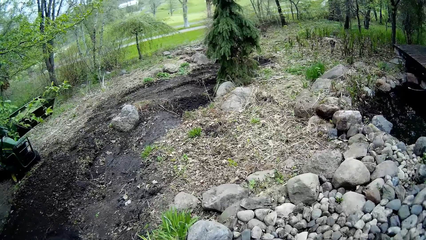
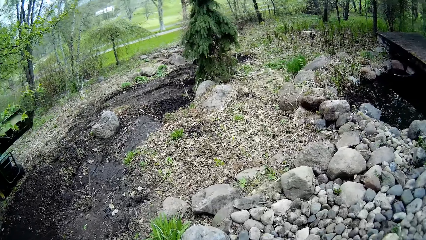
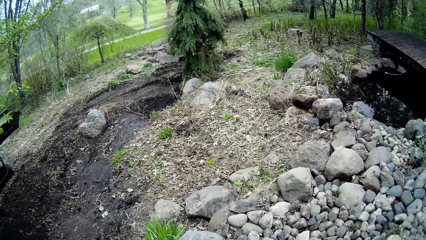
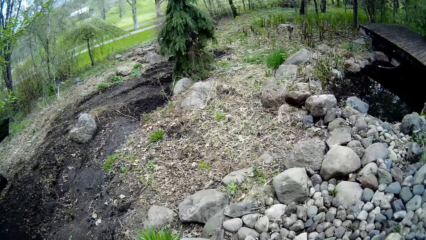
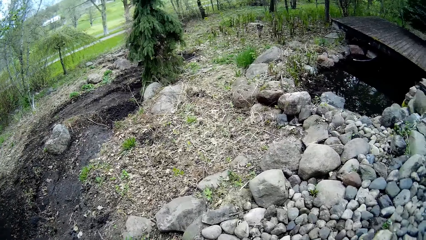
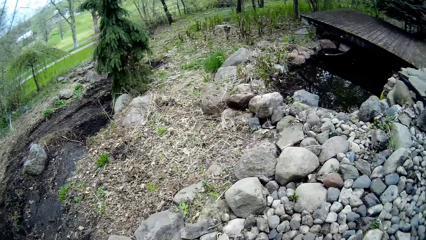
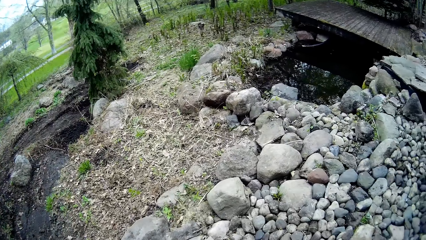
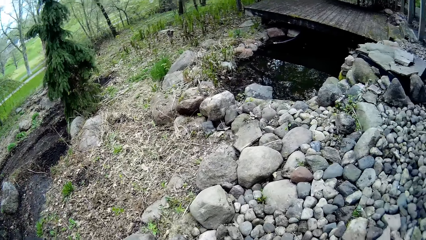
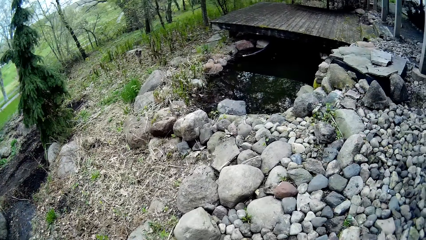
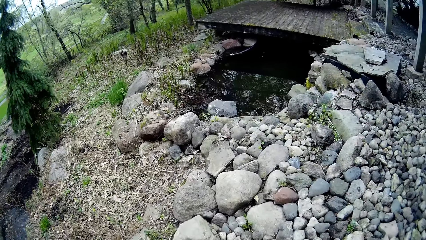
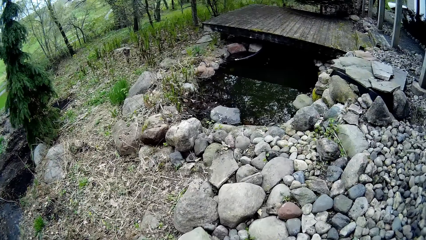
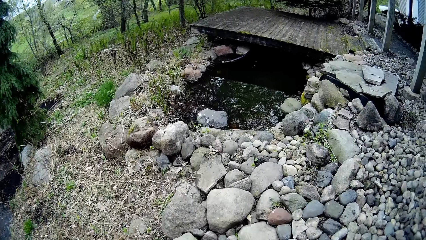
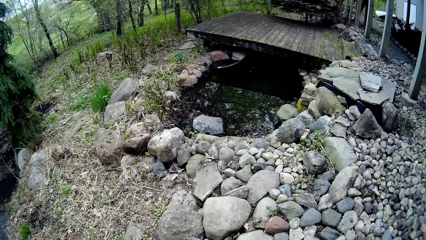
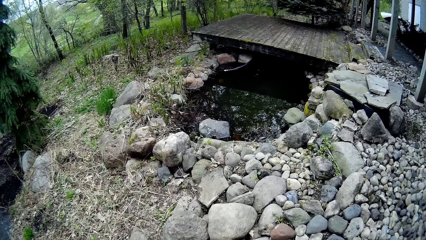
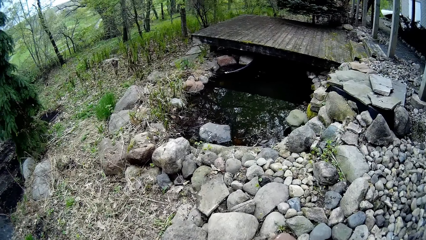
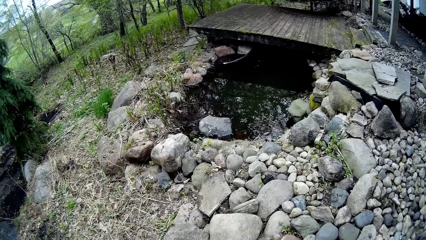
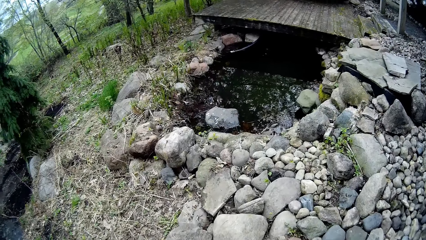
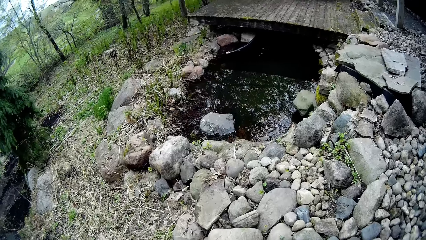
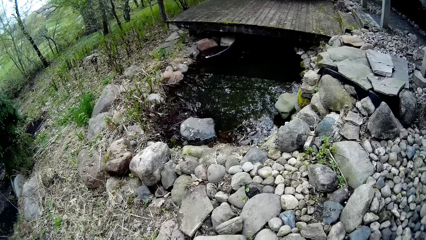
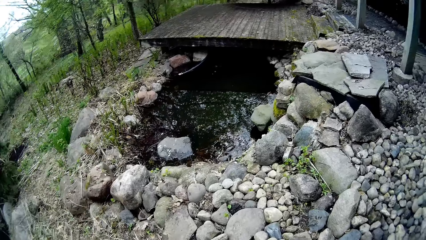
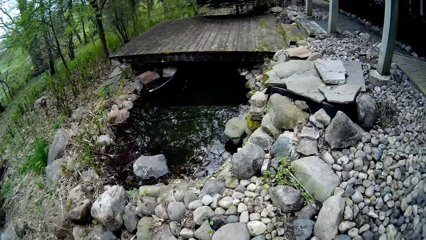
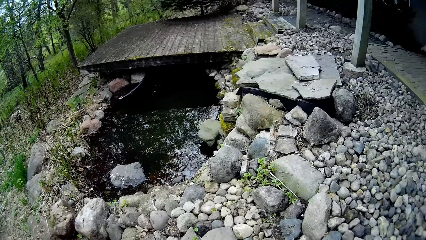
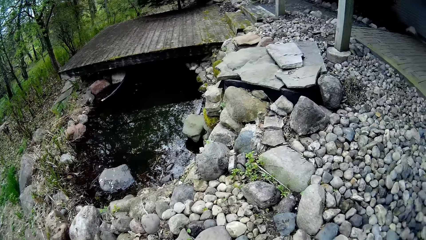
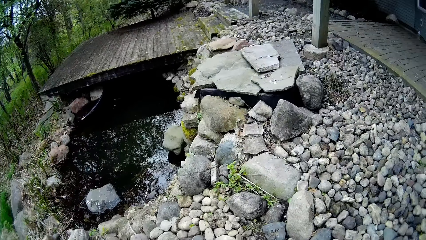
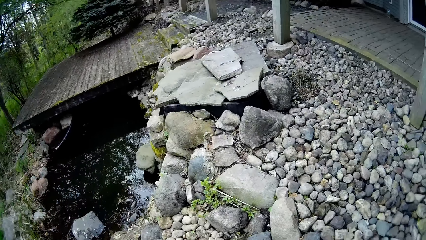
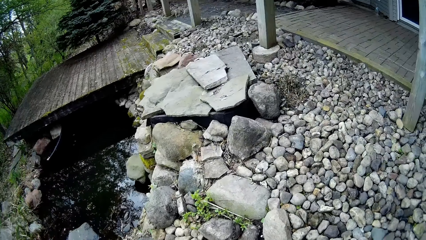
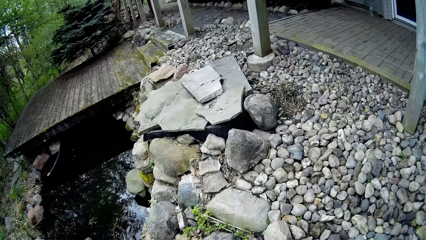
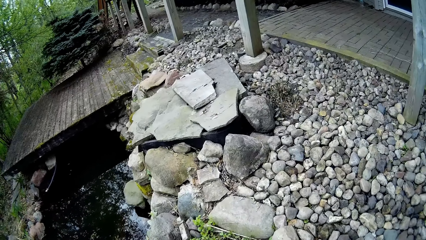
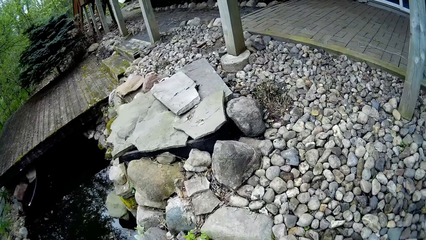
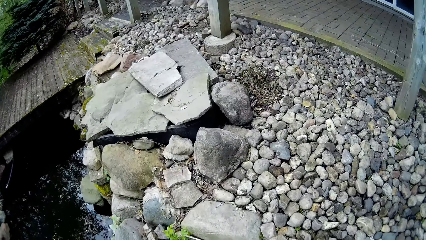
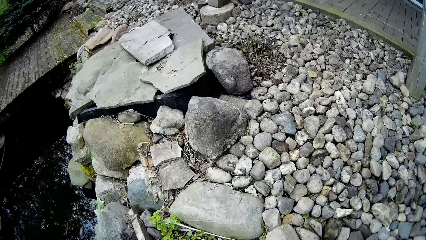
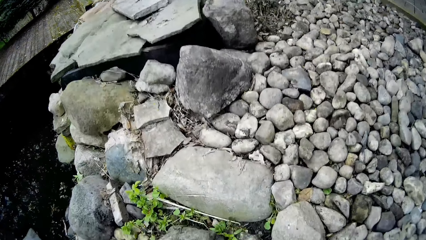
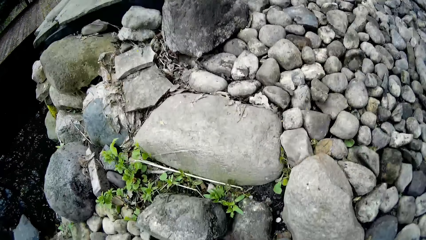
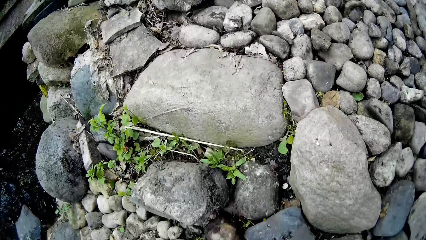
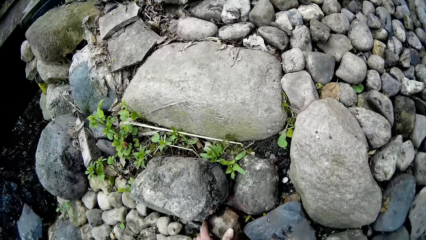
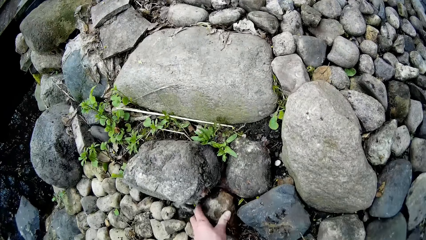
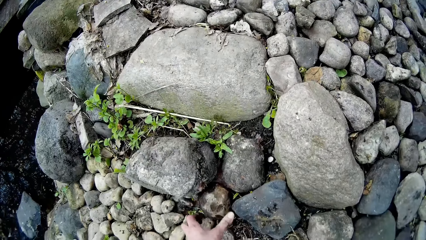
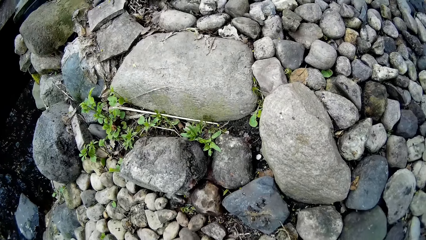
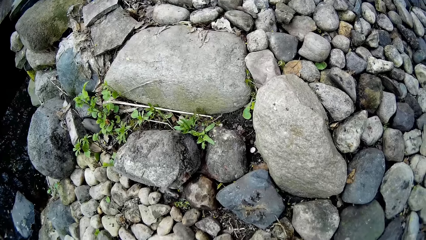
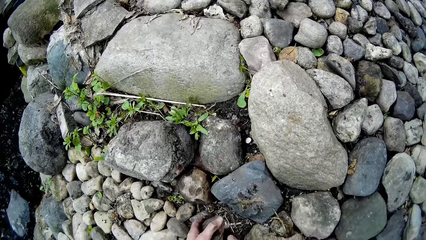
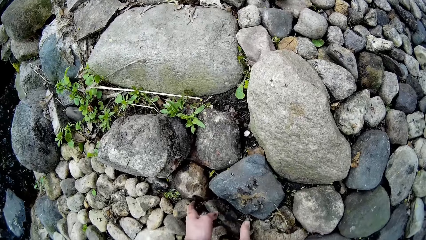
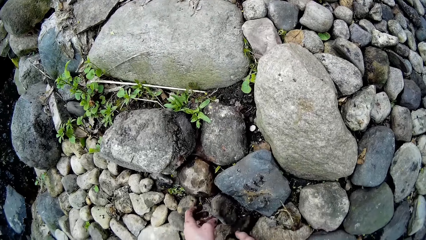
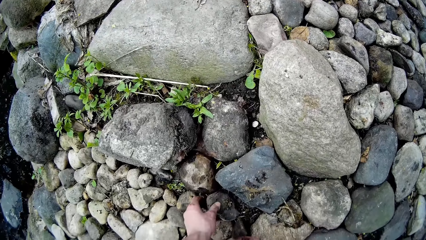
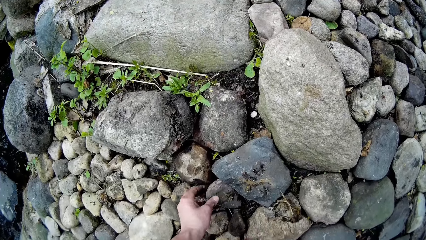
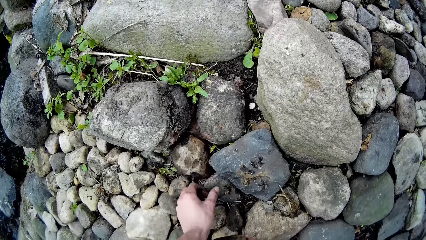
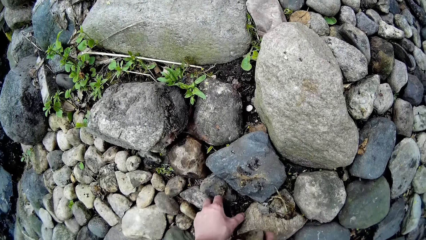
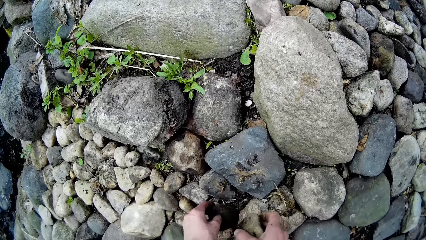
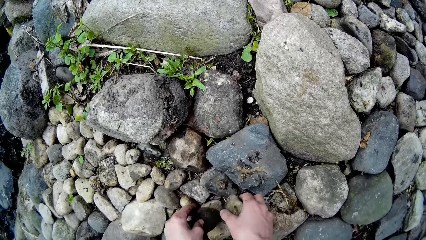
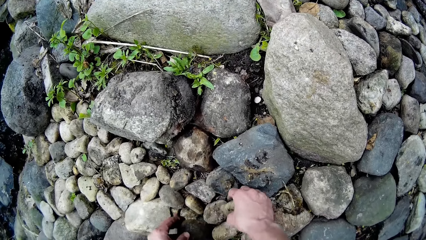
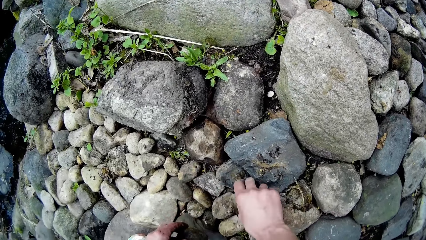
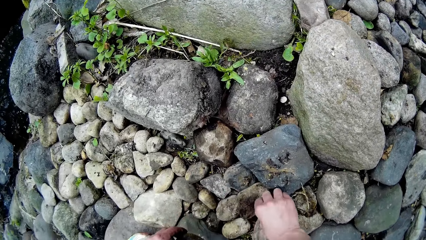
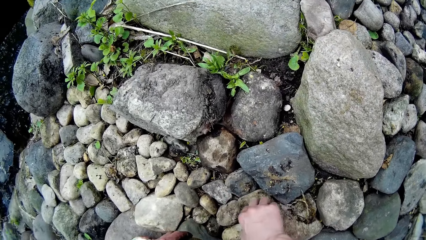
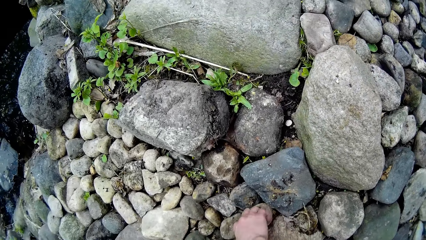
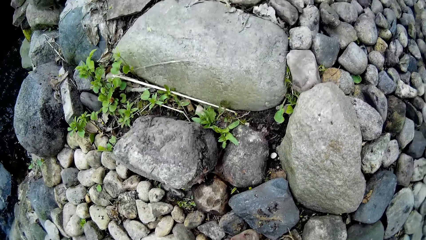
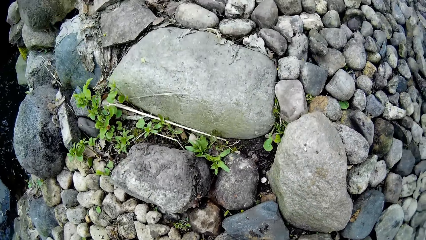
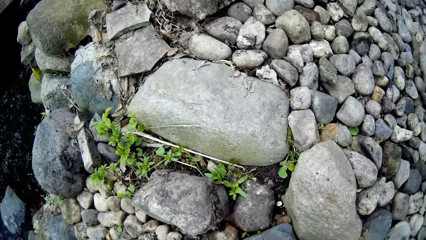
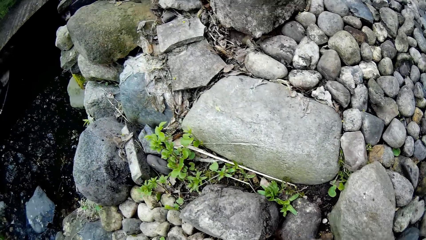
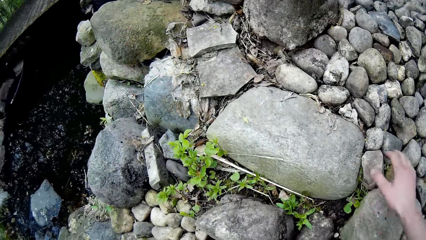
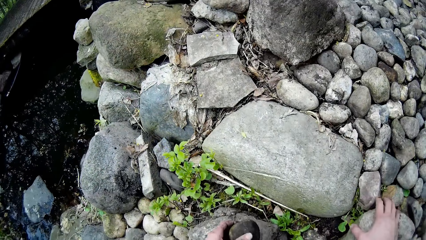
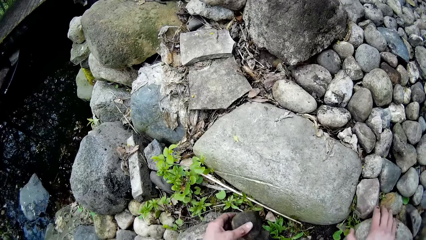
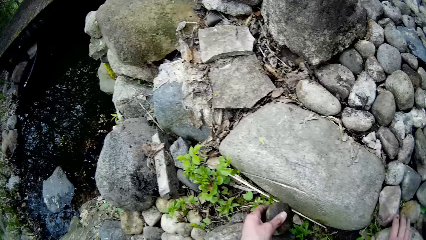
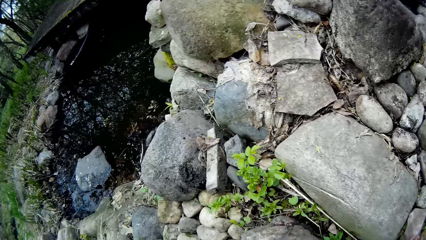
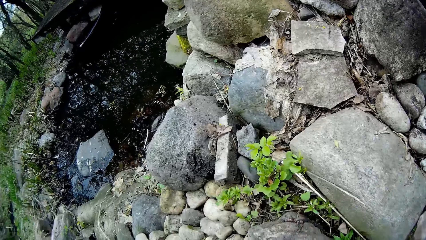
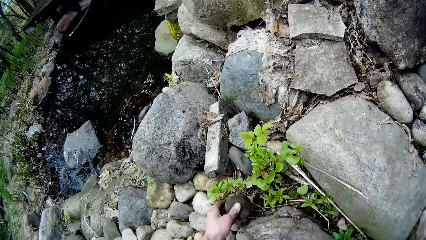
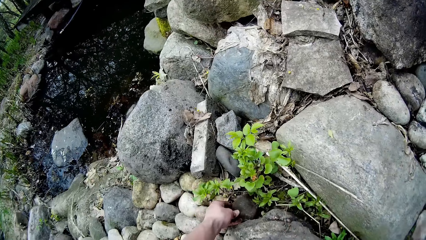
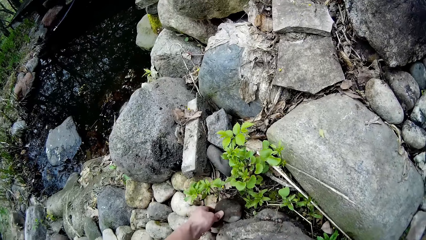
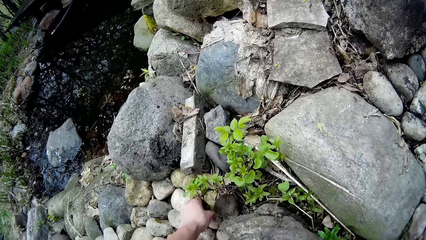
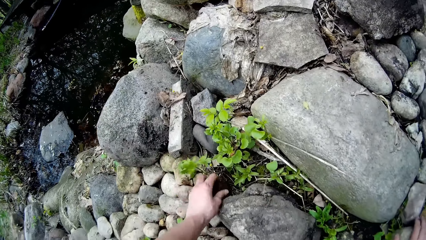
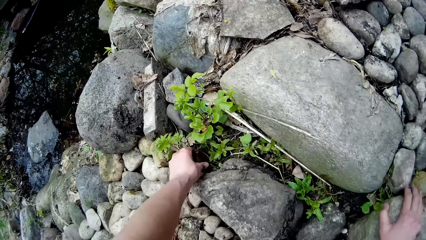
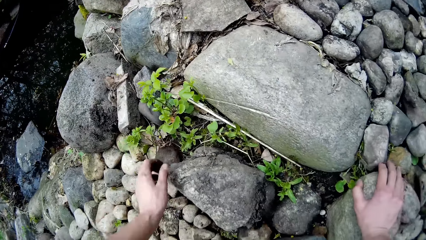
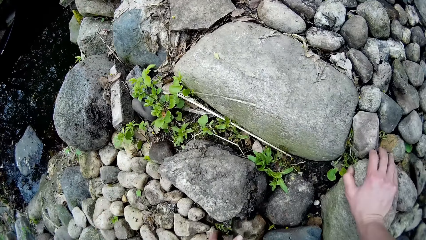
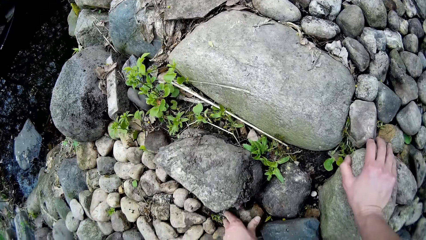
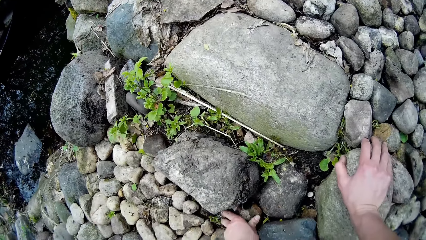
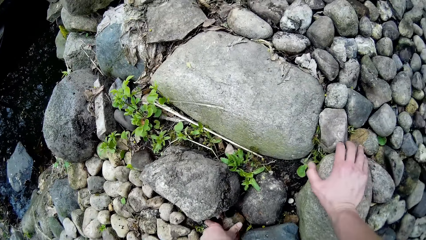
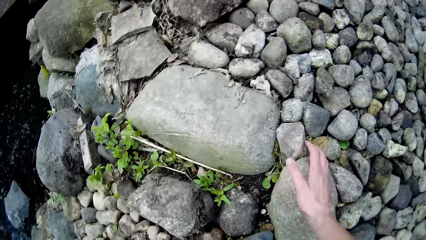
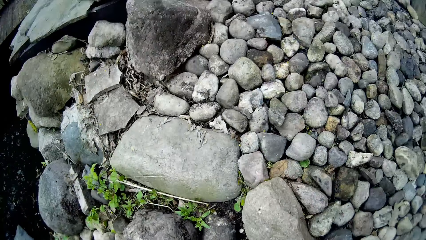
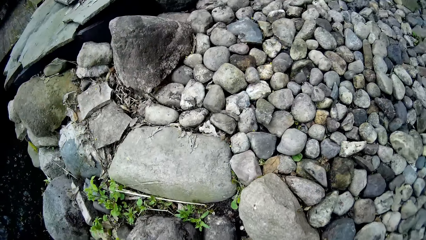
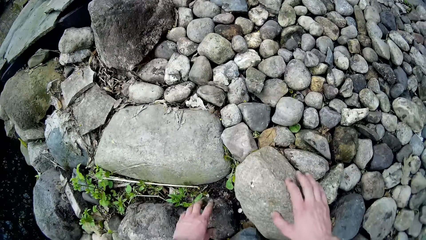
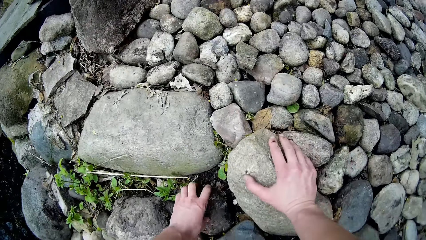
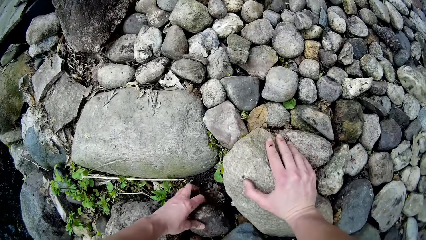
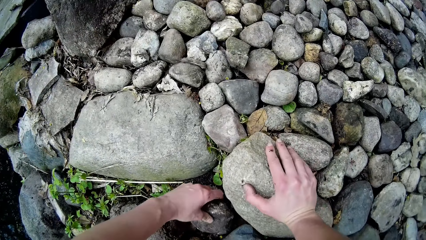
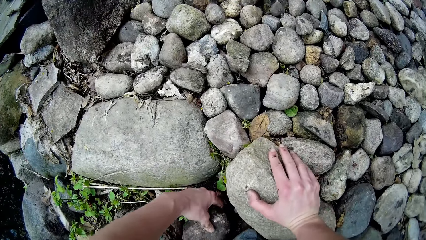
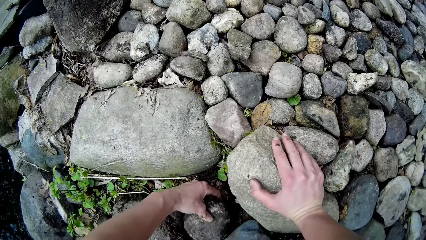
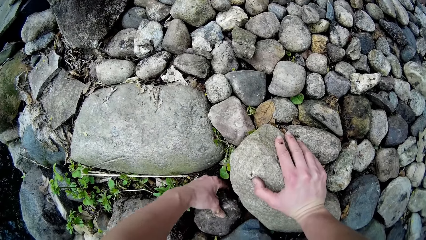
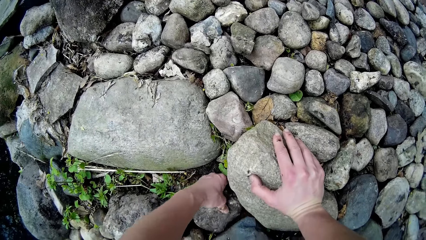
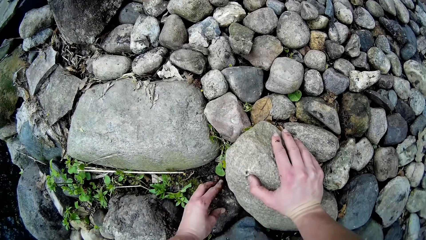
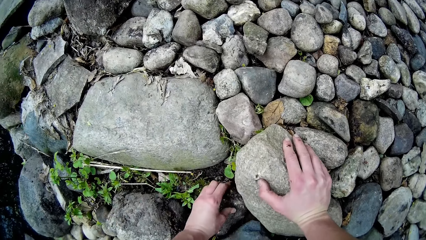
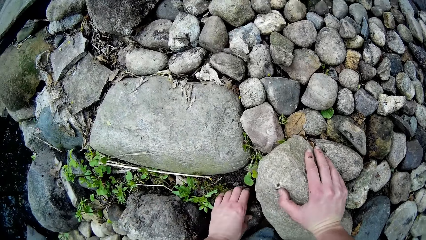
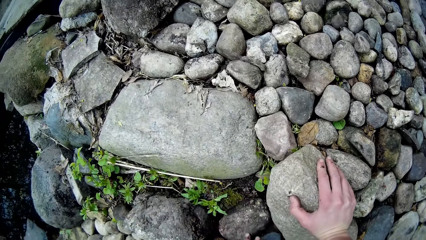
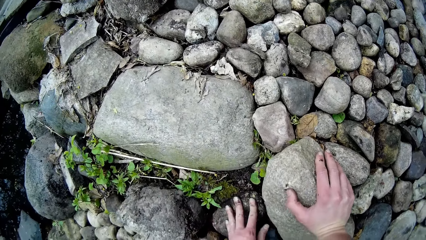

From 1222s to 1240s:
The camera wearer looks around. She walks in the compound. She turns around and moves. She arranges a stone on the ground in the compound with her left hand. She arranges stones on the ground in the compound with both hands. She arranges a stone in the compound. She moves. She places her right hand on a stone on the floor. She holds the stone with a hand. She arranges a stone in the compound. She looks around. She arranges stones on the ground in the compound with her left hand. She moves. She presses the stone in the ground. She holds the stone with a hand. She moves. She places her right hand on the stone on the floor. She holds the stone with a hand. She arranges the stone in the compound.
